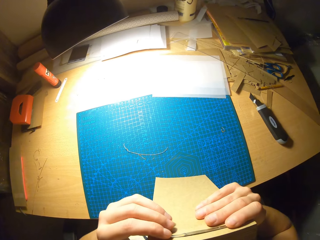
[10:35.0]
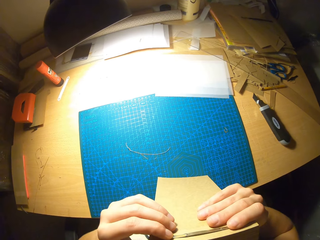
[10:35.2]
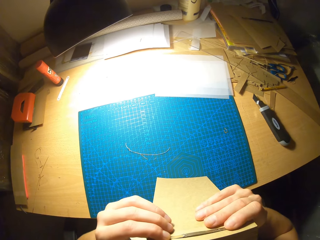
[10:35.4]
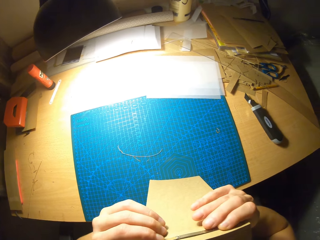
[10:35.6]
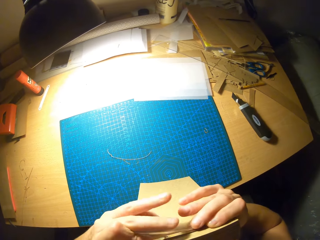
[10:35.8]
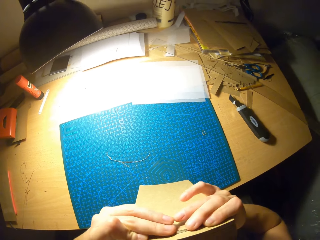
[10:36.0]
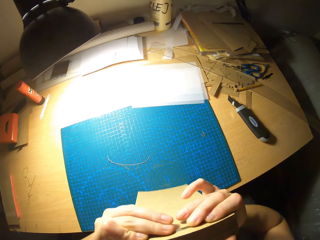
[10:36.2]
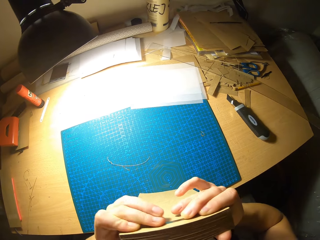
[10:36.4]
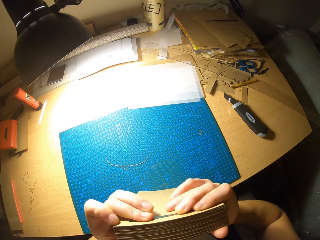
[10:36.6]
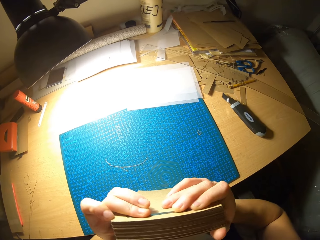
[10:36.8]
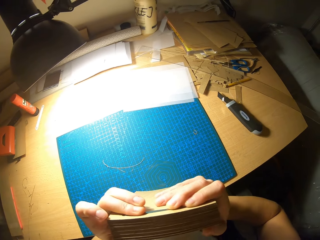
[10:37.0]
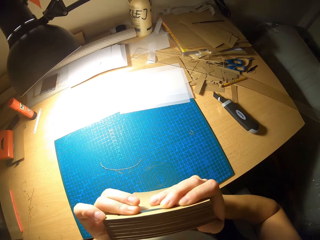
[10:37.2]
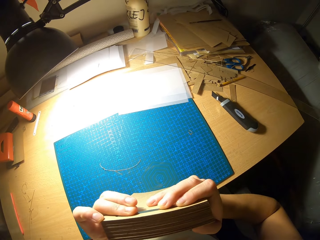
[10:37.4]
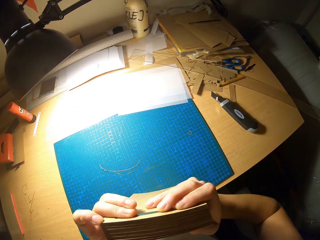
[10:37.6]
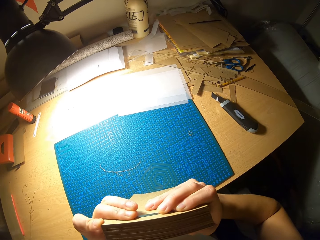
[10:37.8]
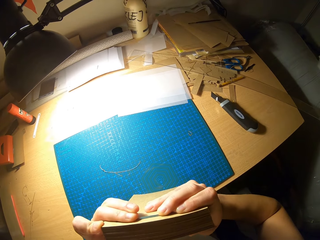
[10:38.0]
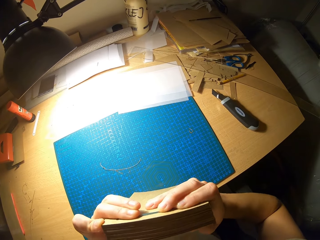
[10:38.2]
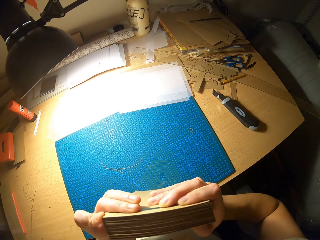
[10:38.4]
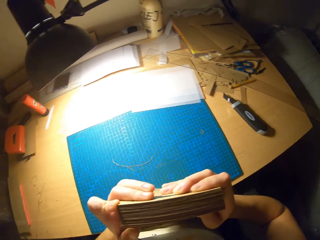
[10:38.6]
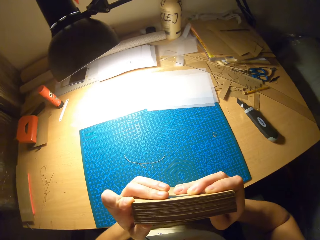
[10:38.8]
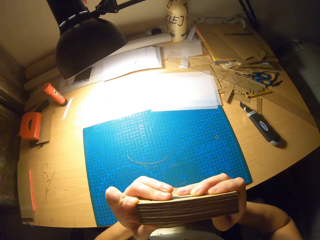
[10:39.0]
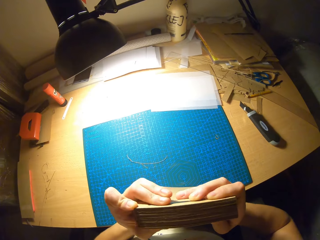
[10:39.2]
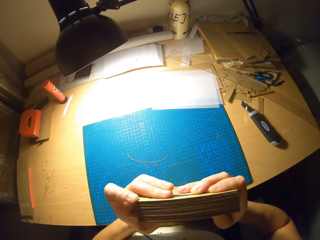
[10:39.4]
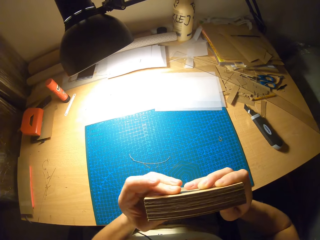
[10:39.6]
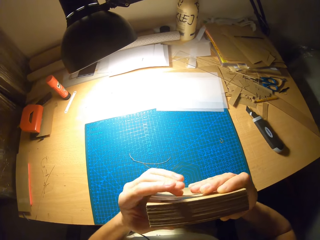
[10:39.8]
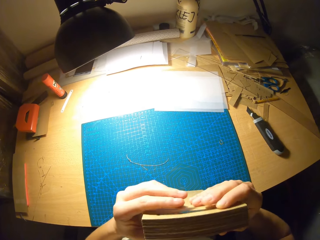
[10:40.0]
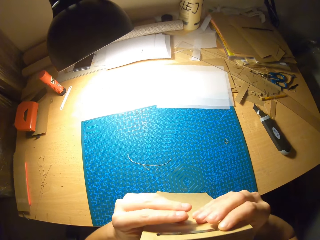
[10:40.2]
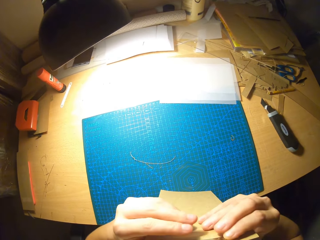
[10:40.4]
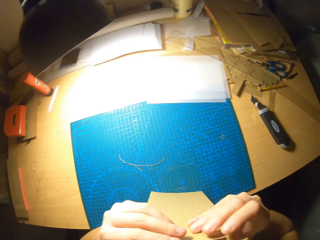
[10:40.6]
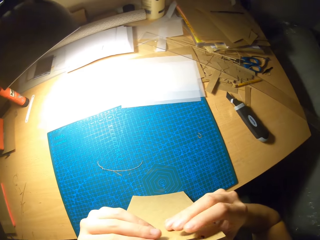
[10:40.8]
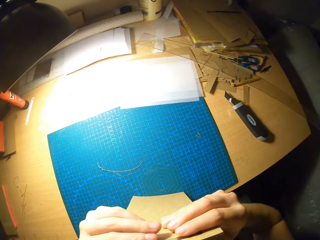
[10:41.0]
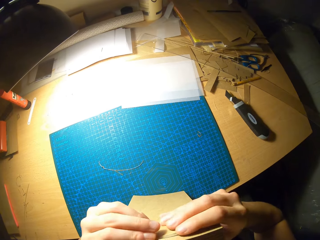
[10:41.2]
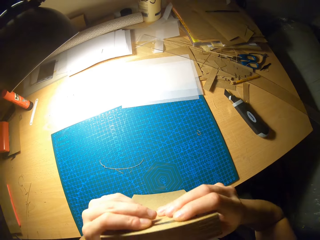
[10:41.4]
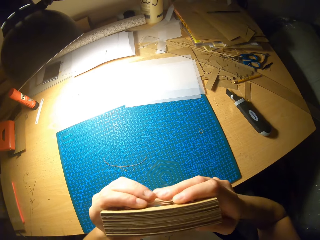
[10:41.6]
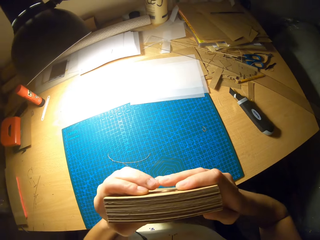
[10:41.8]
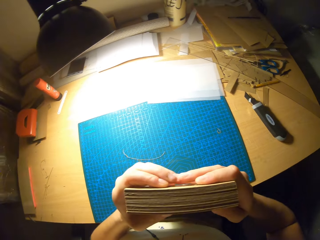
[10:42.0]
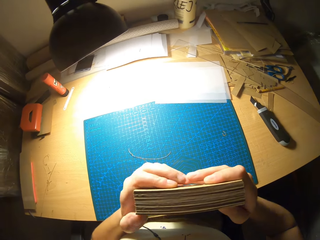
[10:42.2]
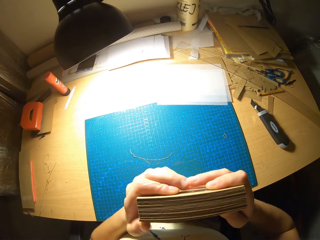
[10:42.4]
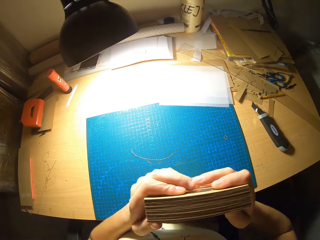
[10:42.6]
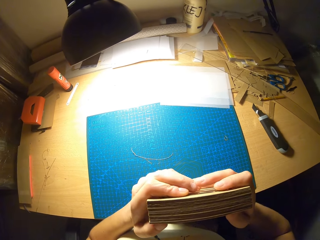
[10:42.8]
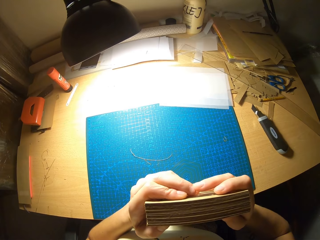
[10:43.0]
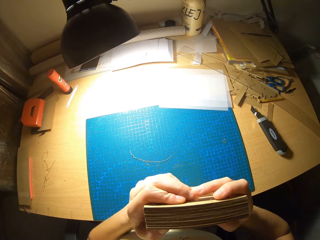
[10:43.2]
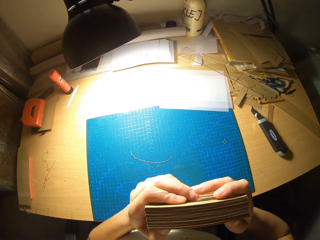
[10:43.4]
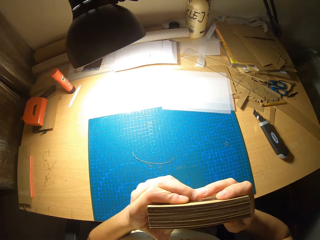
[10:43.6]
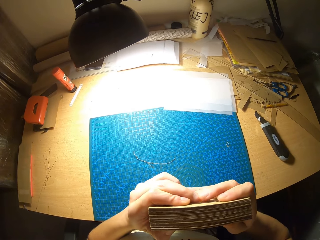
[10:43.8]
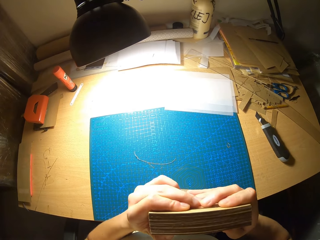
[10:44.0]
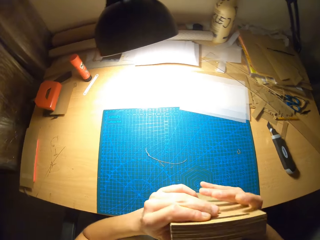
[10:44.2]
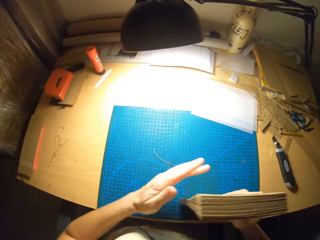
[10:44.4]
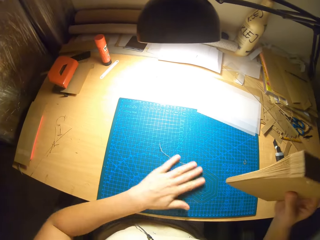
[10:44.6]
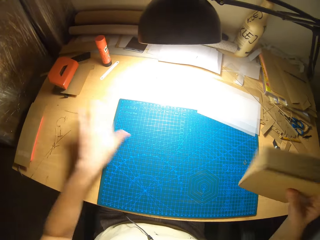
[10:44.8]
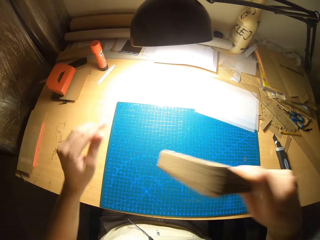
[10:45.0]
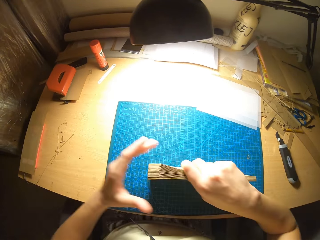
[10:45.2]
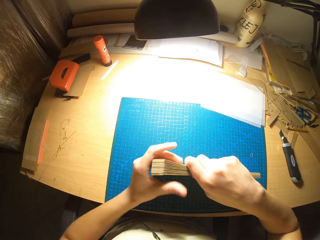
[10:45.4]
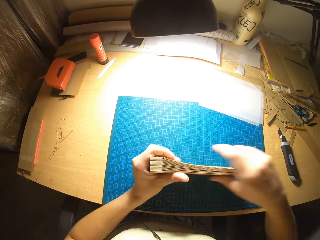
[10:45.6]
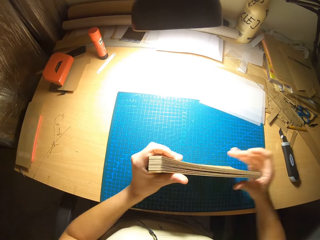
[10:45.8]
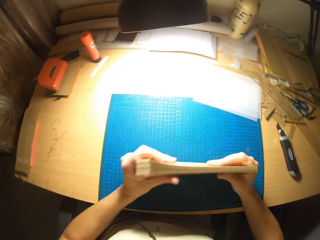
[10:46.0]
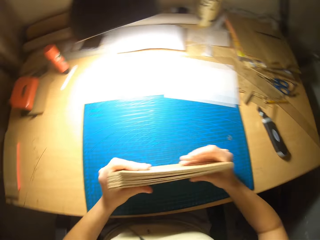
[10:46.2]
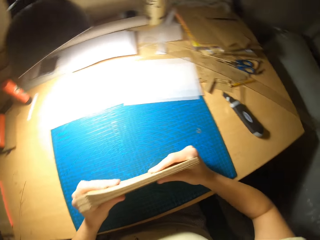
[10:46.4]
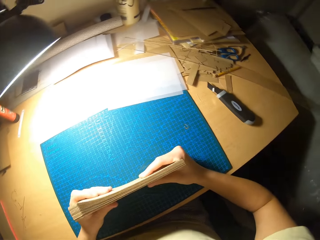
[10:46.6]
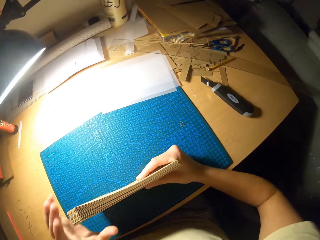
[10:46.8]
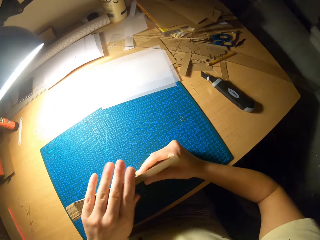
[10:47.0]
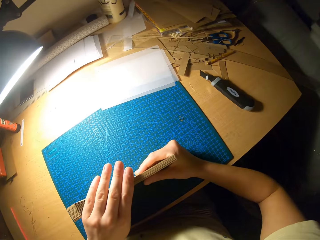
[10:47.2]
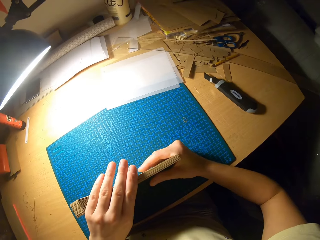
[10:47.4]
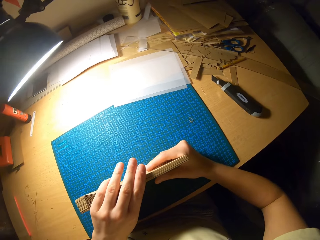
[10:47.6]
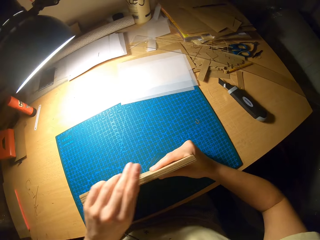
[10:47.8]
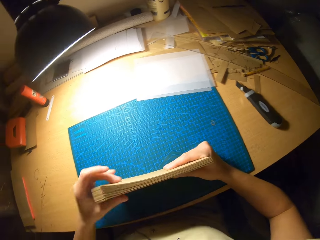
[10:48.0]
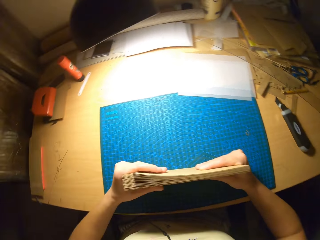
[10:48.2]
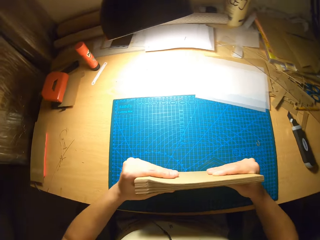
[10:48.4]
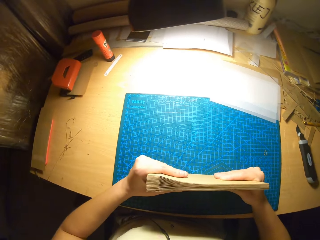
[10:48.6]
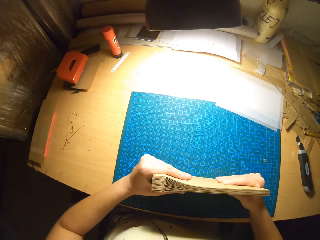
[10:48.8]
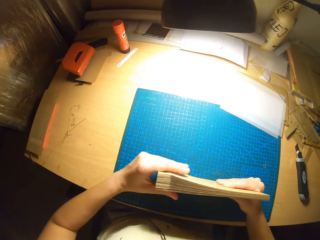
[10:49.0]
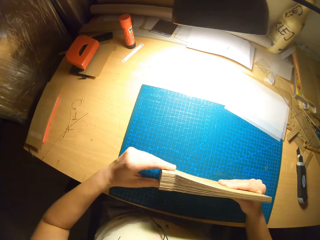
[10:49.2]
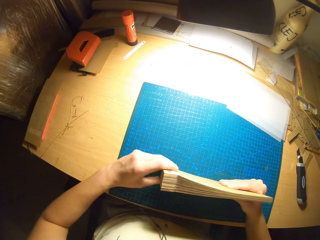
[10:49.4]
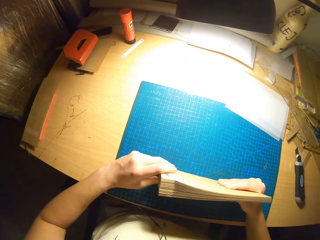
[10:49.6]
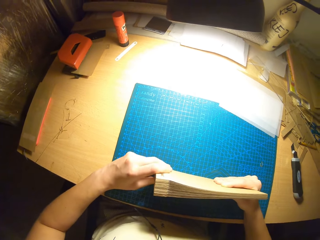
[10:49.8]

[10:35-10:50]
The camera wearer arranges the cards in his hands.

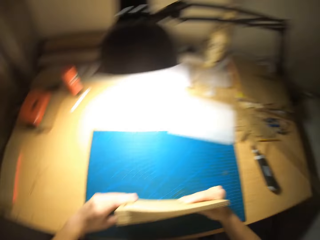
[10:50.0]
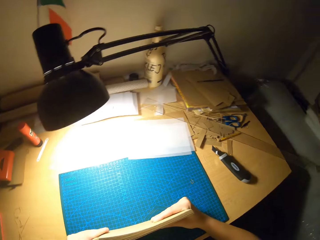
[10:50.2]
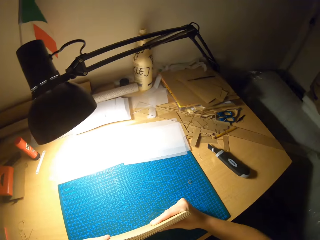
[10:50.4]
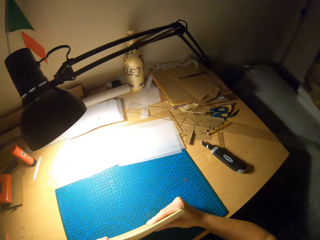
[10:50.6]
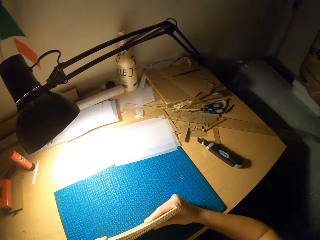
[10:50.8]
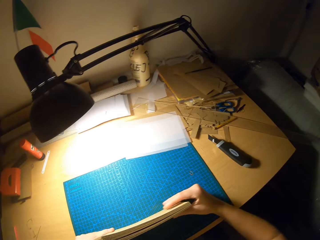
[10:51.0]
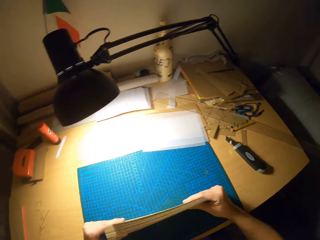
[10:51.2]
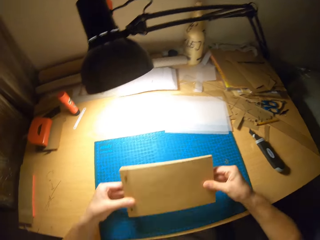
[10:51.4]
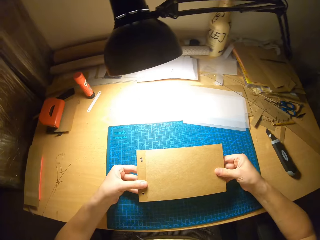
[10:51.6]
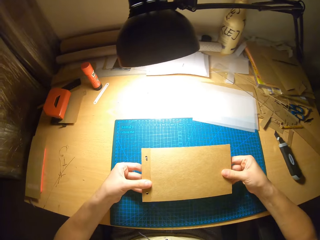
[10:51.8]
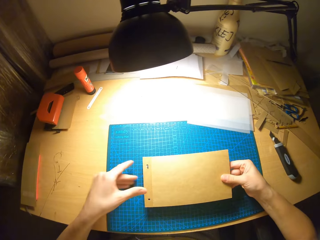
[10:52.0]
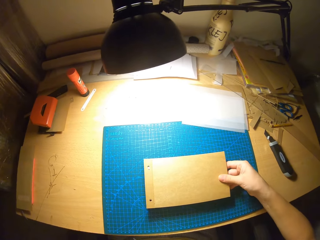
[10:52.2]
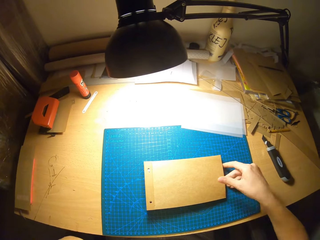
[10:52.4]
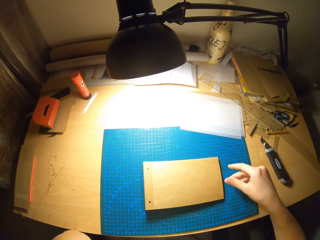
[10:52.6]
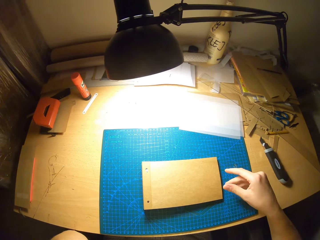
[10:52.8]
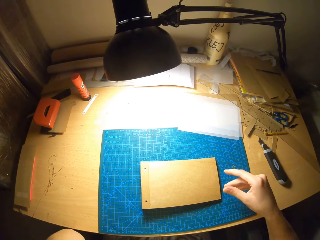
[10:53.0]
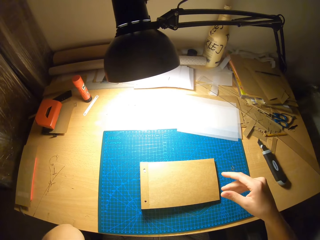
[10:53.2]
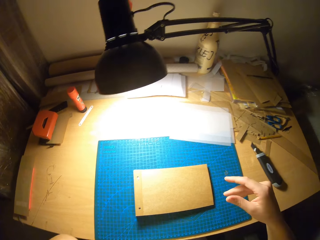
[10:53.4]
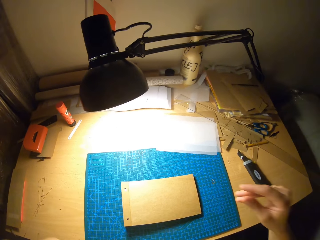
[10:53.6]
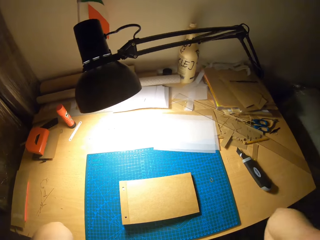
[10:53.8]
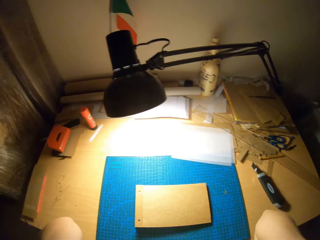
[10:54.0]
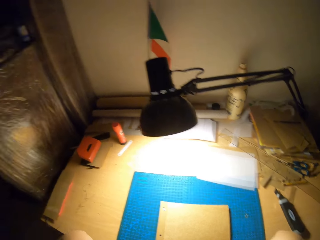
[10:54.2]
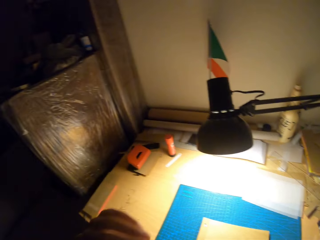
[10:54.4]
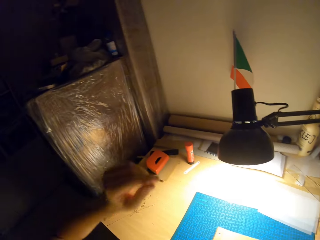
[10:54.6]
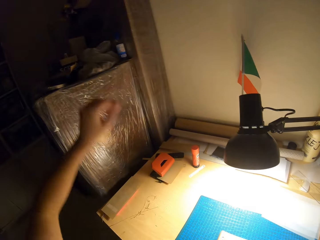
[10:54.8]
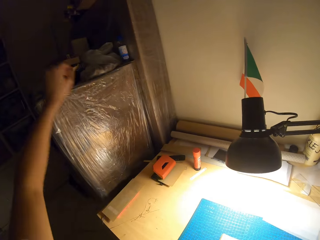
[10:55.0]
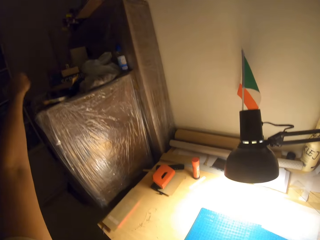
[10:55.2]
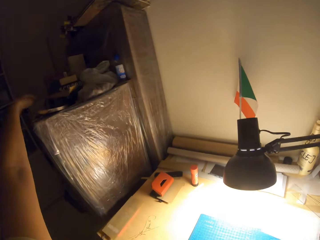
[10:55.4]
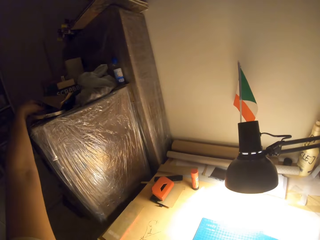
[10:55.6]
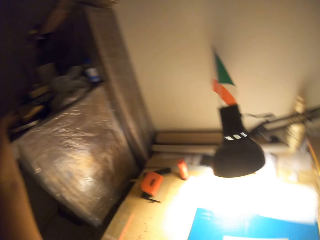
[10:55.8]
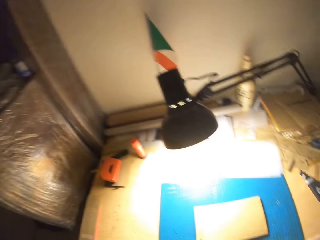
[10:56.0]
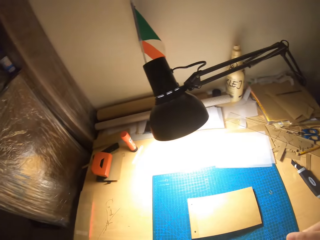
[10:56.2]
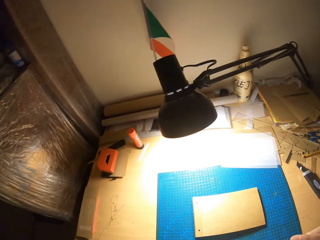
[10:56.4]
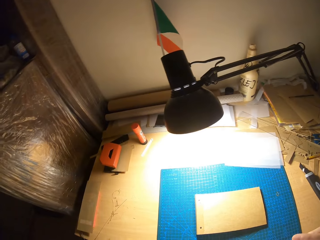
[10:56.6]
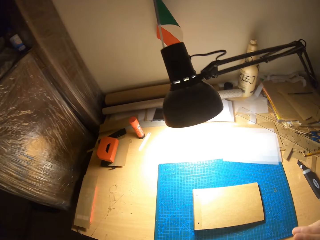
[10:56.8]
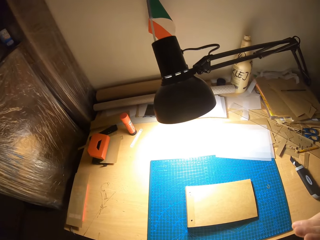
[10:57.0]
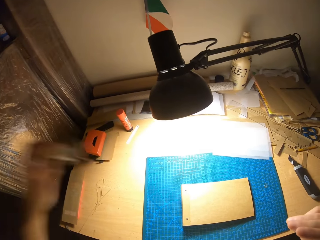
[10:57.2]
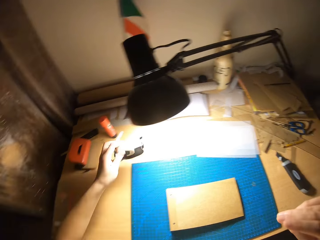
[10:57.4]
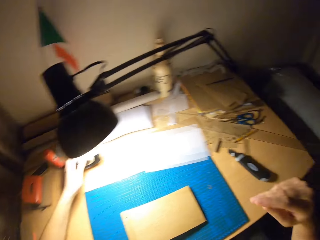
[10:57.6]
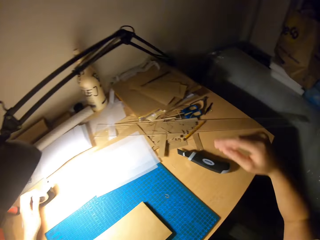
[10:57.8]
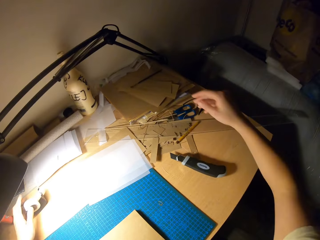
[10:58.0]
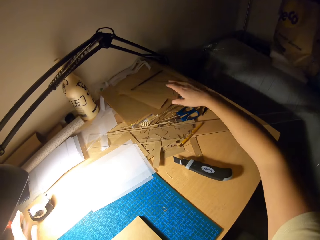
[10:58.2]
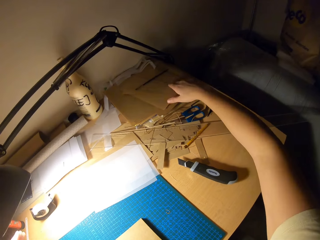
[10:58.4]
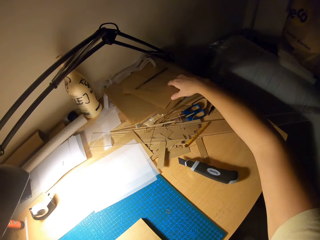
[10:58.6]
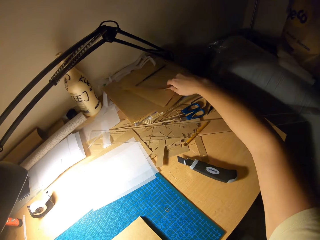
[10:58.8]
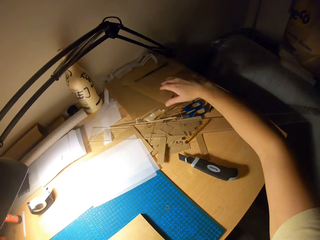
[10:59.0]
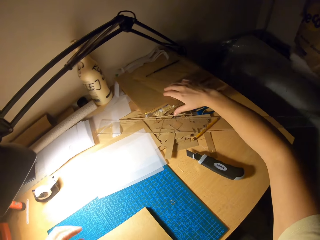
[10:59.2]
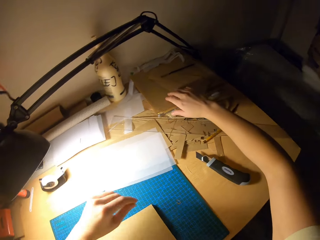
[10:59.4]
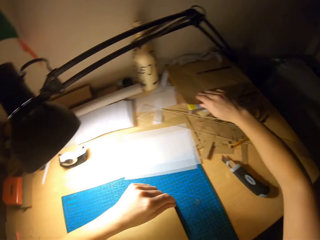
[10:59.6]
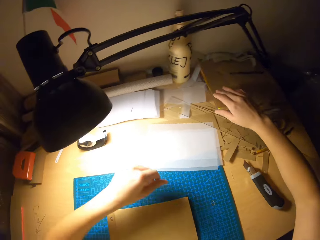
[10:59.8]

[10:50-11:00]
The camera wearer picks up the tape from a box above. They put the tape on the table.
